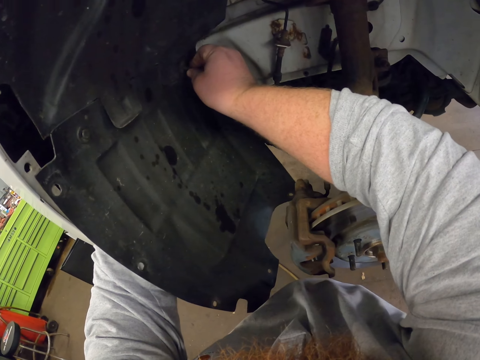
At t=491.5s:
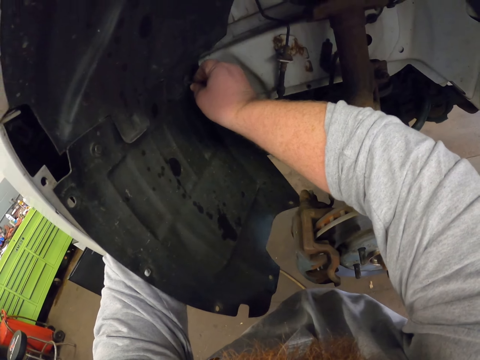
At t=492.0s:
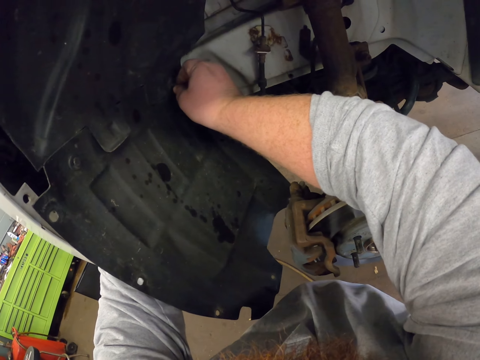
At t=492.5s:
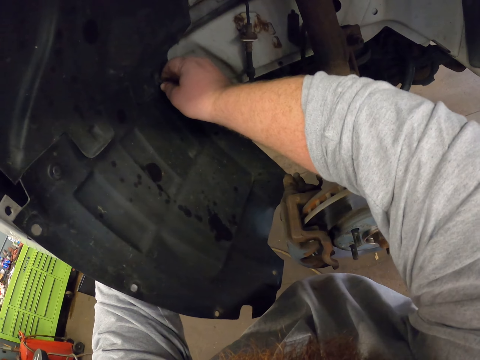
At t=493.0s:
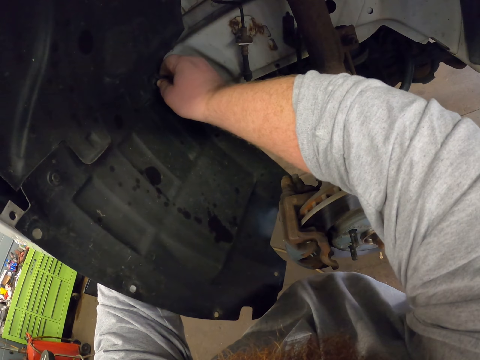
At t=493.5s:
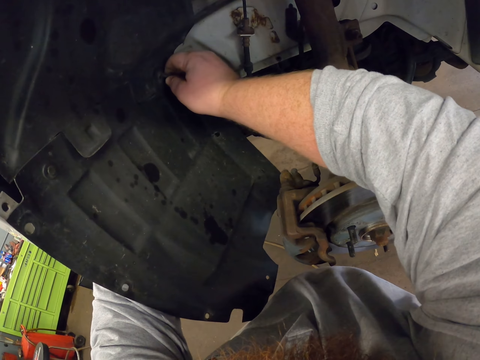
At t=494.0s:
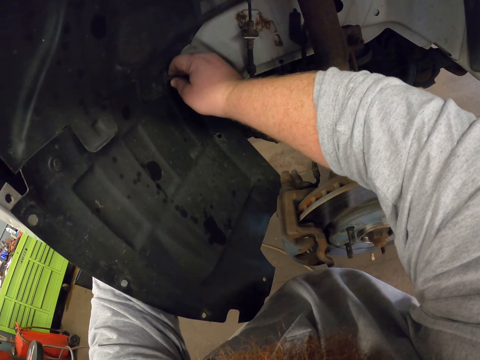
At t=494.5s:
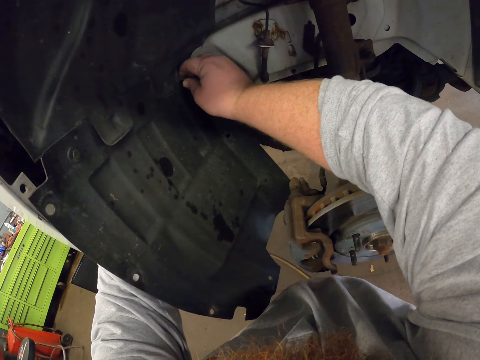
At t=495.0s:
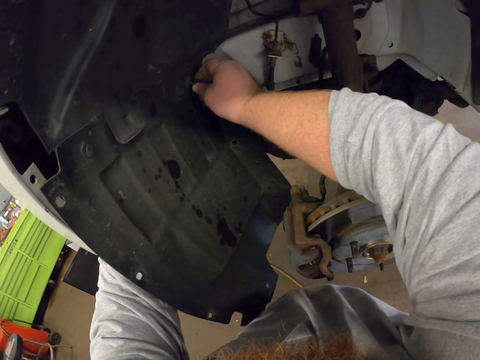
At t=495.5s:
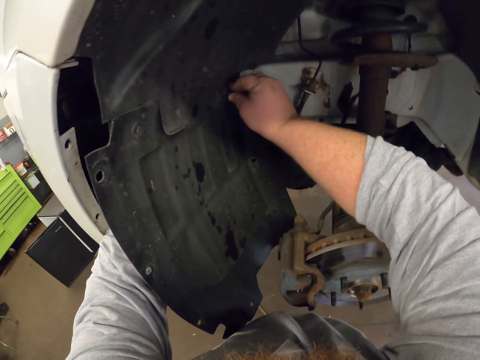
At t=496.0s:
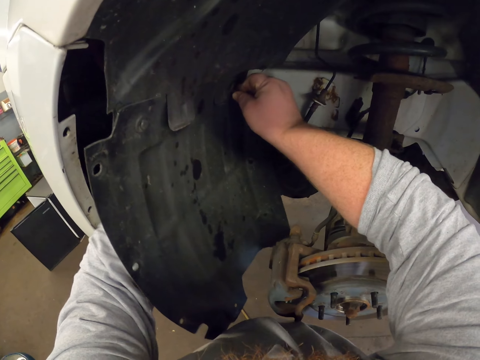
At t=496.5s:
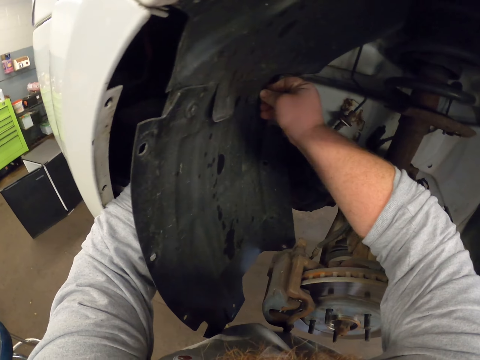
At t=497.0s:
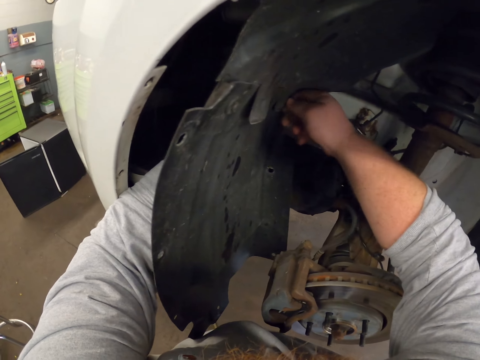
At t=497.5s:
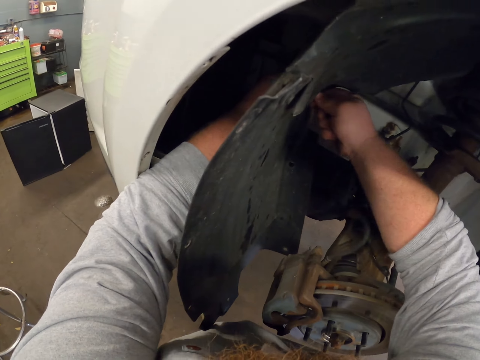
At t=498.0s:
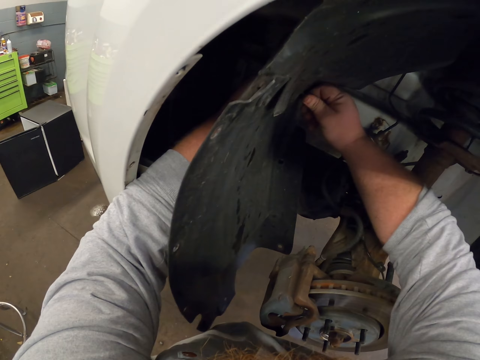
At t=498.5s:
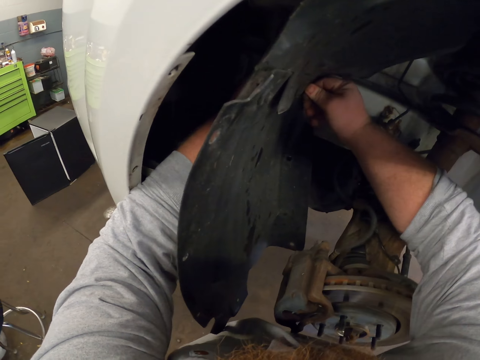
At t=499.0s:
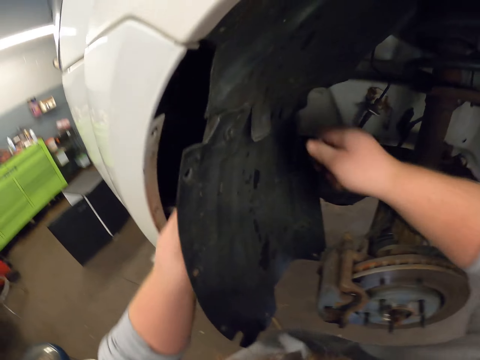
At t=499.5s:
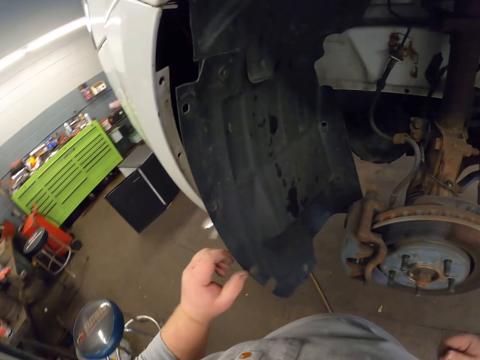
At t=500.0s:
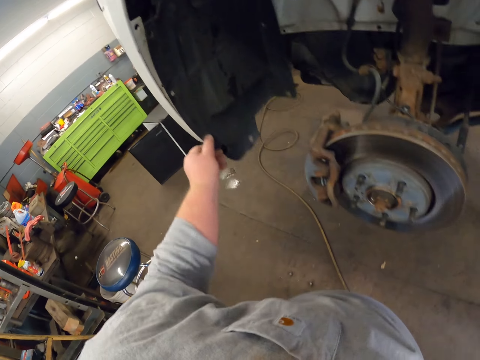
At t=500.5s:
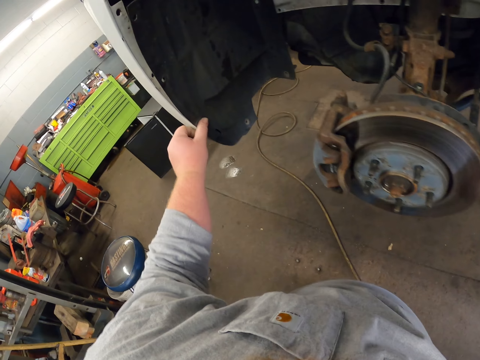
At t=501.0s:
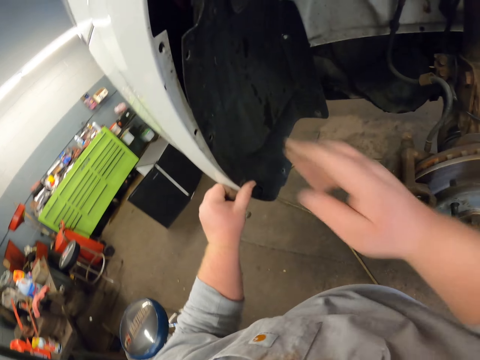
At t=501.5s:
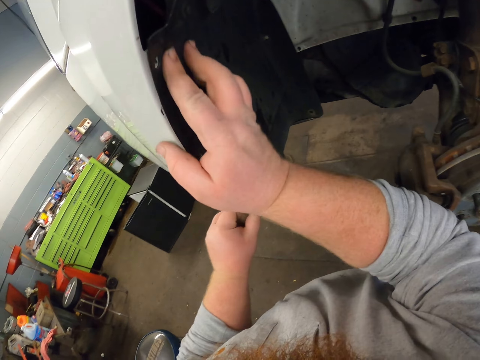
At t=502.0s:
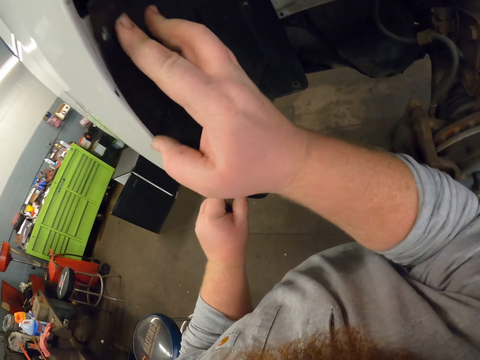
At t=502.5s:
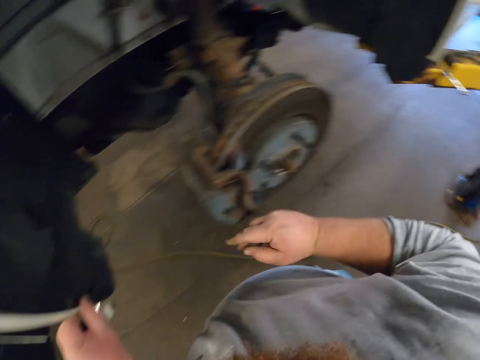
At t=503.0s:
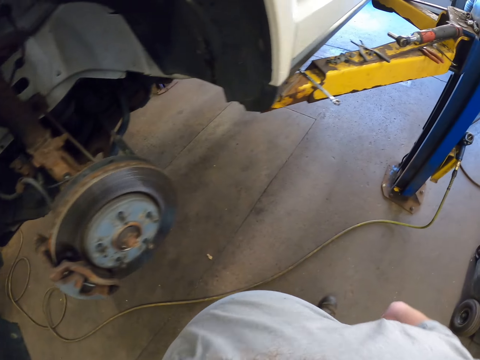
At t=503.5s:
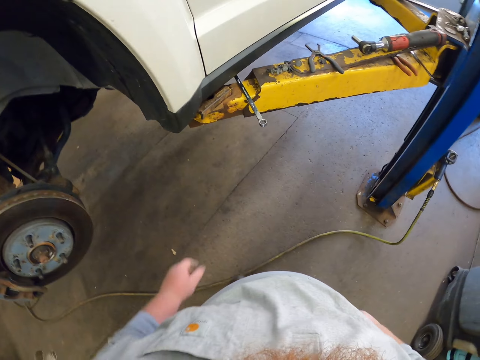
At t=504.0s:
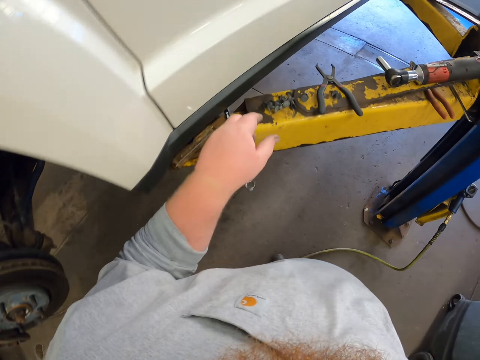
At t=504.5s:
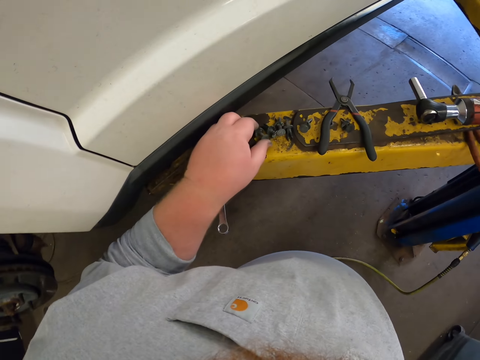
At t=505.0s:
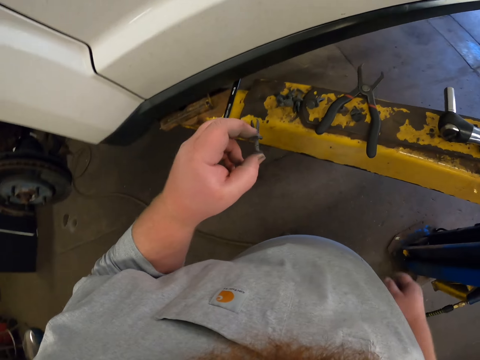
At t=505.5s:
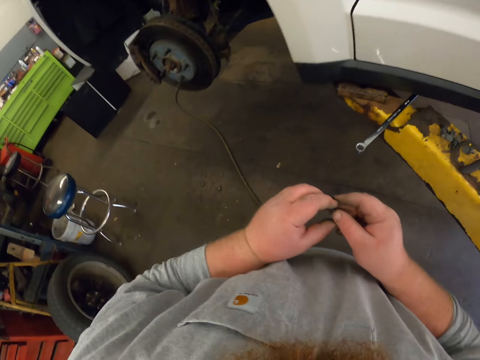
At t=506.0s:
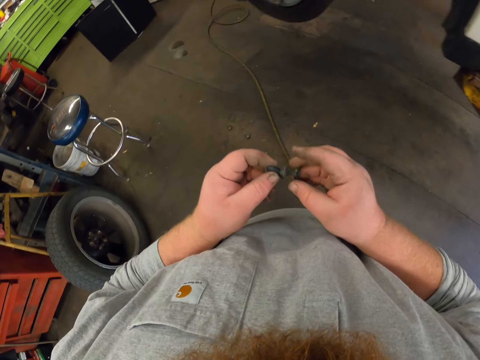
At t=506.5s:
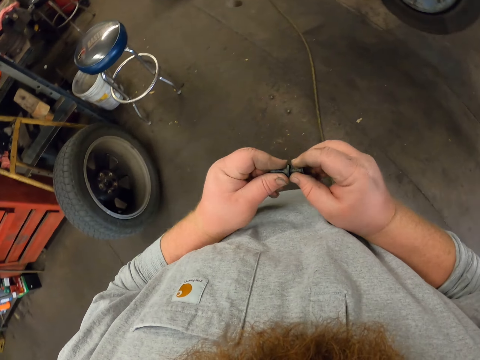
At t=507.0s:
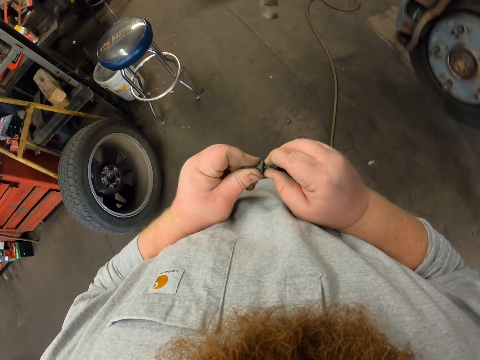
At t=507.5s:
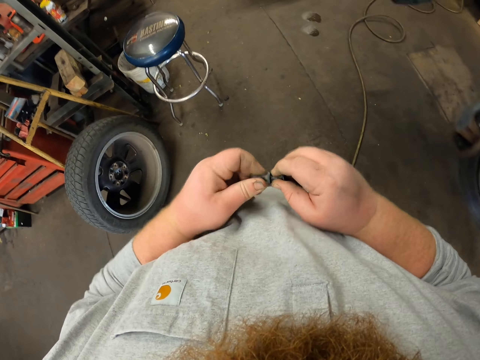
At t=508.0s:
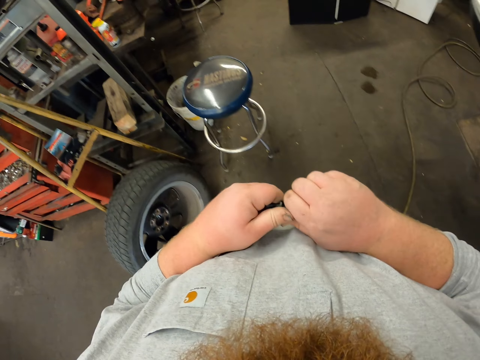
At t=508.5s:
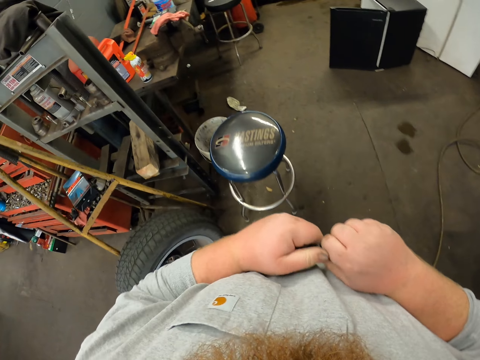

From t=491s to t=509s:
The camera wearer inspects the fender lining. They move towards the lifting platform. They pick up the bolts. They separate the bolts.

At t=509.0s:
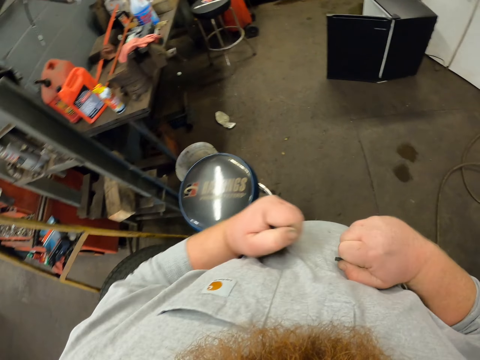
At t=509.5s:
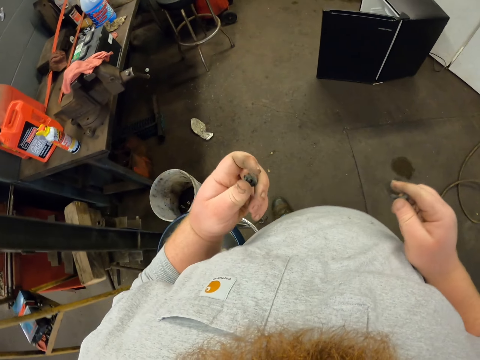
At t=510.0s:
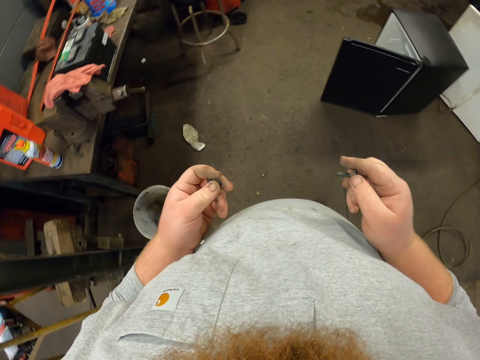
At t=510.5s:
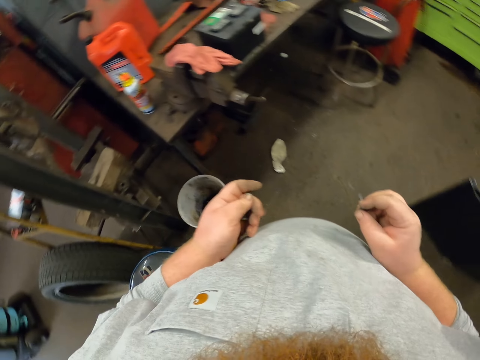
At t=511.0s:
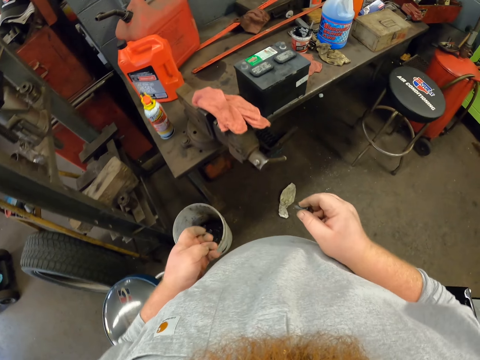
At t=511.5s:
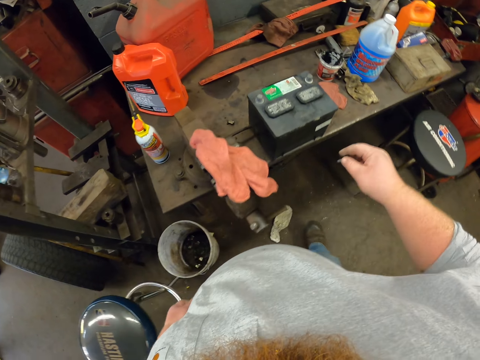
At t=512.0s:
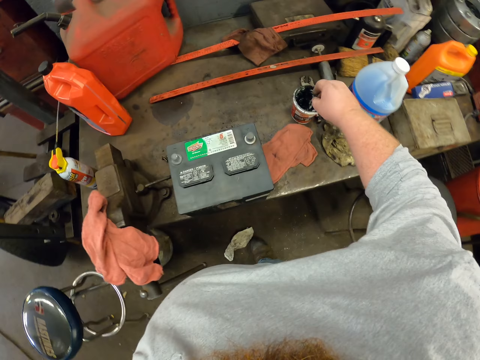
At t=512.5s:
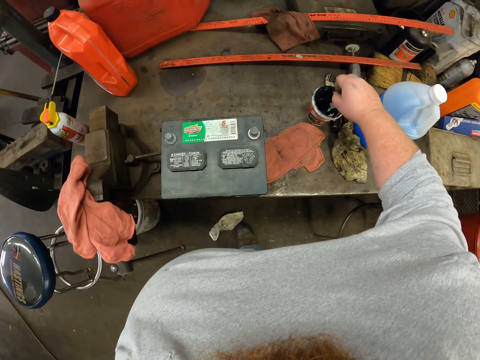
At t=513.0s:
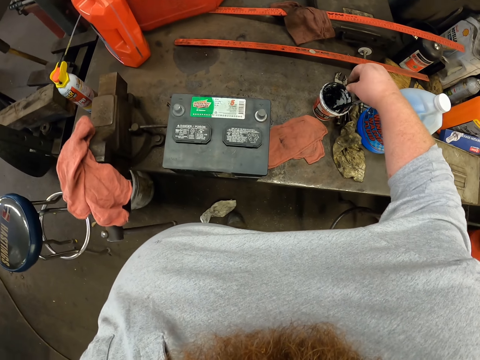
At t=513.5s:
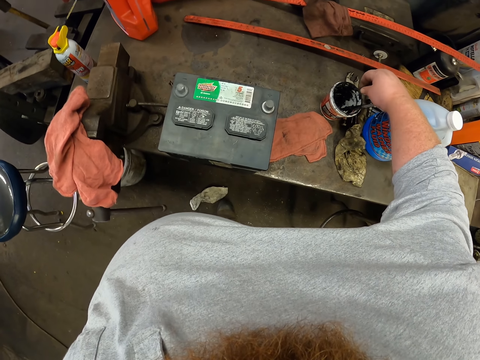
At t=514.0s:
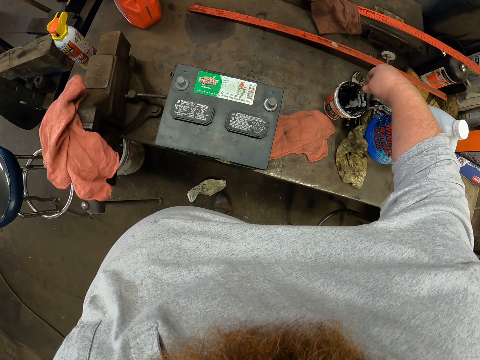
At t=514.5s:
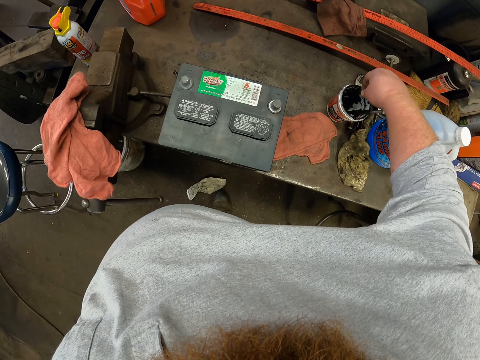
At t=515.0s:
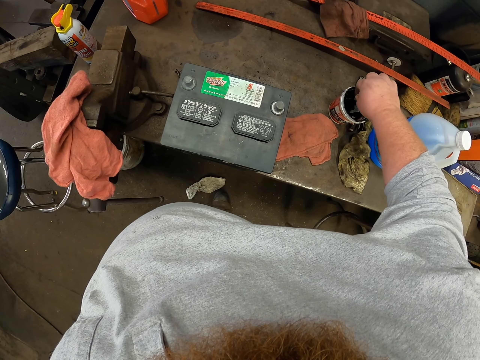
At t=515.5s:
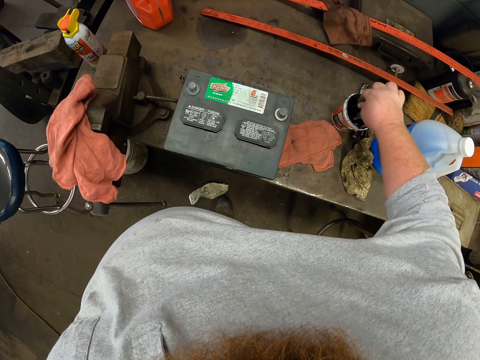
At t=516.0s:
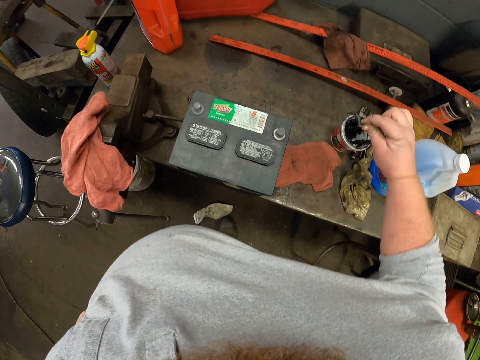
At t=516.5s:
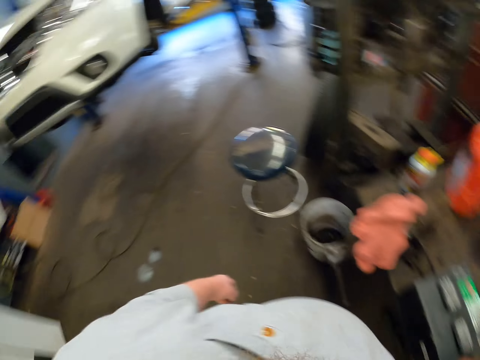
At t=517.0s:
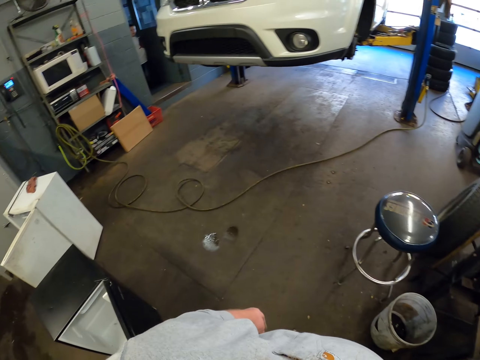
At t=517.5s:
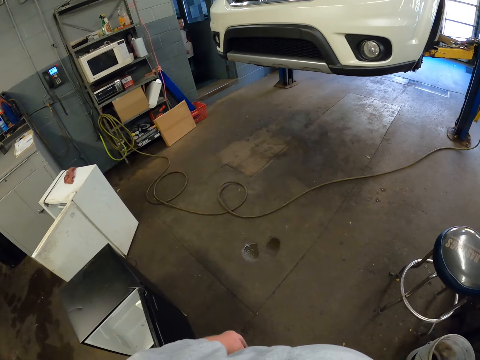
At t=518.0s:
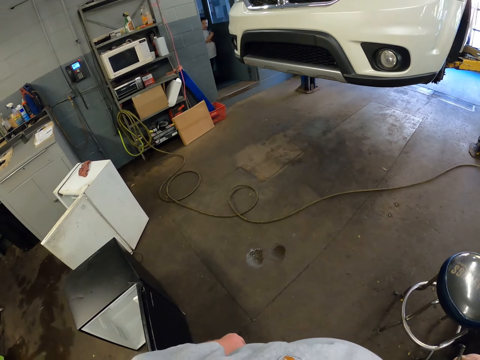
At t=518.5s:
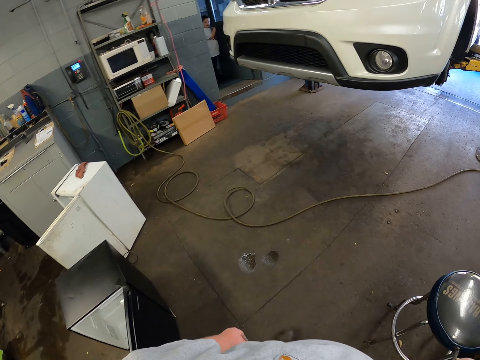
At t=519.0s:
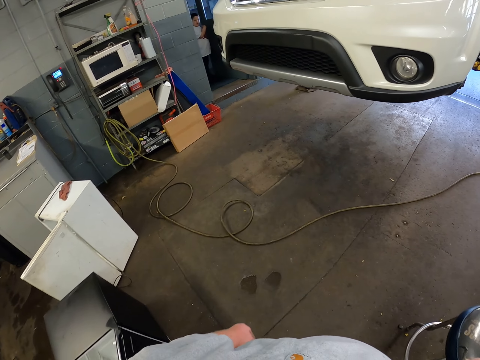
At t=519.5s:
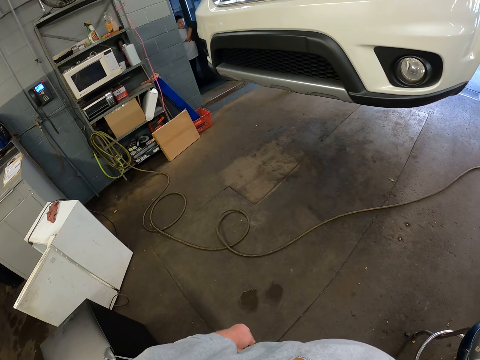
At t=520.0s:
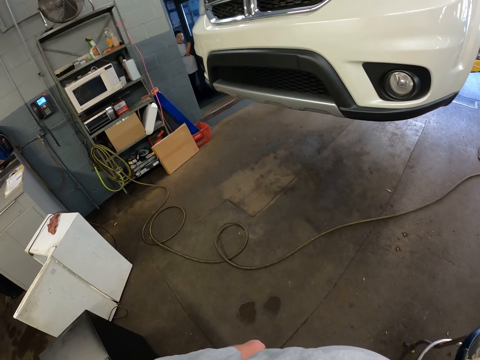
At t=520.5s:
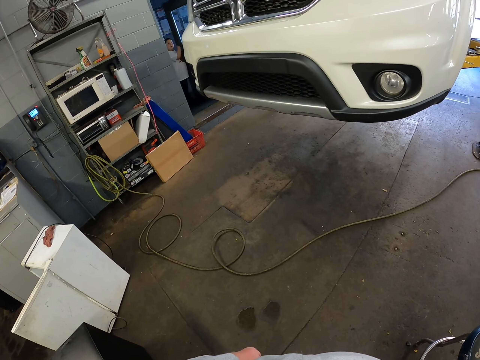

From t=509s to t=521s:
The camera wearer walks towards the oil. They dip the bolt in the oil. They remove the bolt from the oil. They stare at the car.
